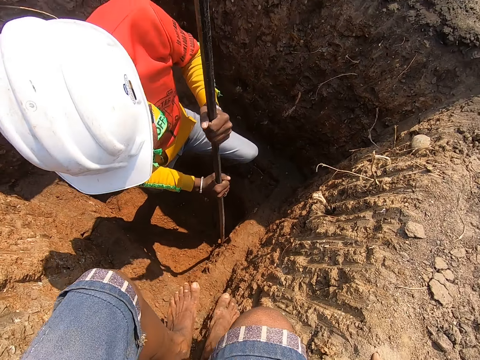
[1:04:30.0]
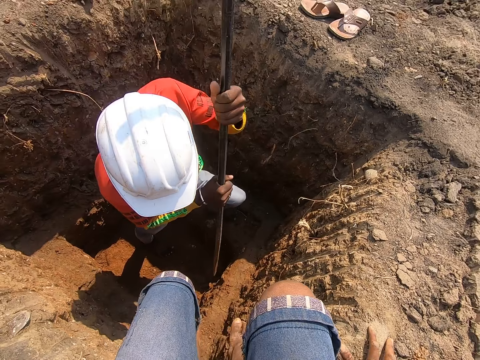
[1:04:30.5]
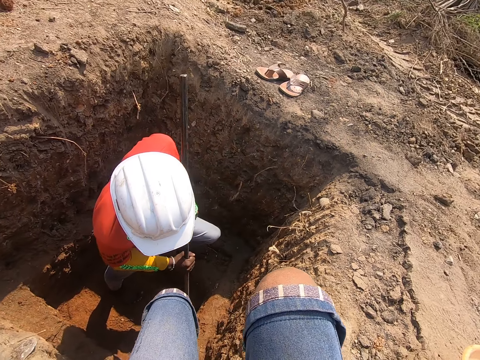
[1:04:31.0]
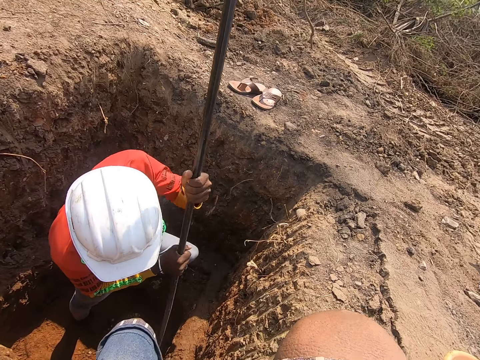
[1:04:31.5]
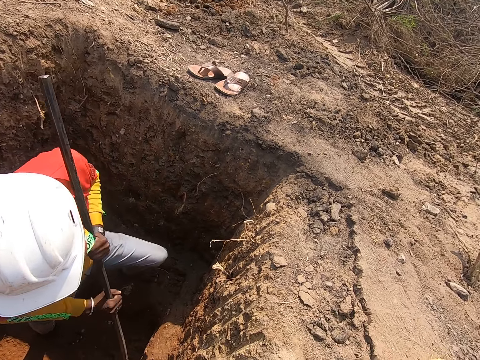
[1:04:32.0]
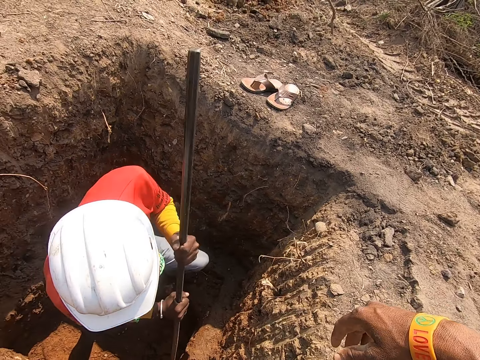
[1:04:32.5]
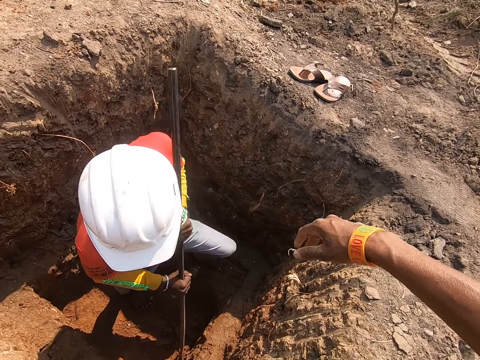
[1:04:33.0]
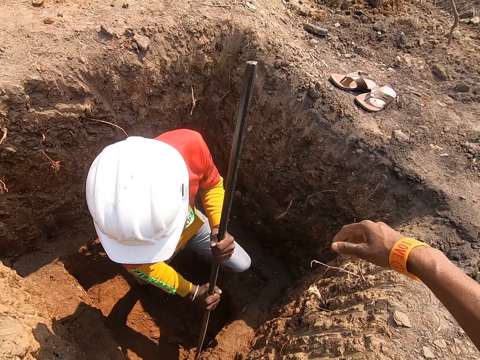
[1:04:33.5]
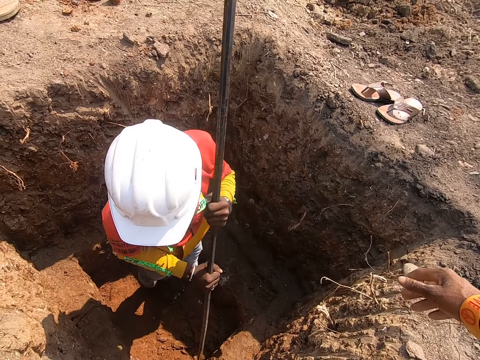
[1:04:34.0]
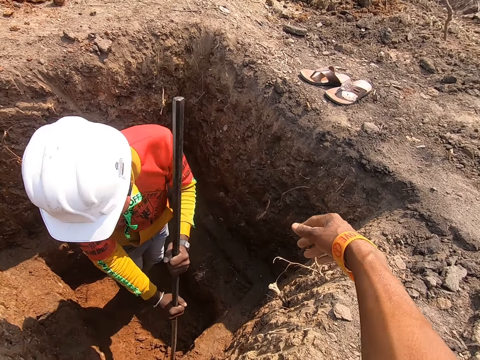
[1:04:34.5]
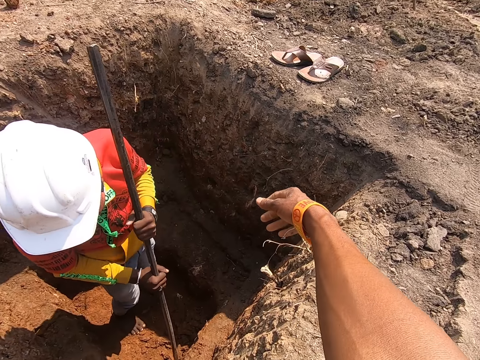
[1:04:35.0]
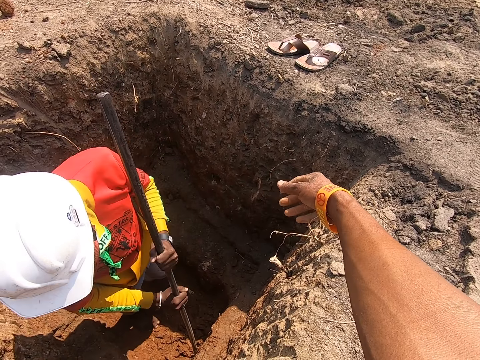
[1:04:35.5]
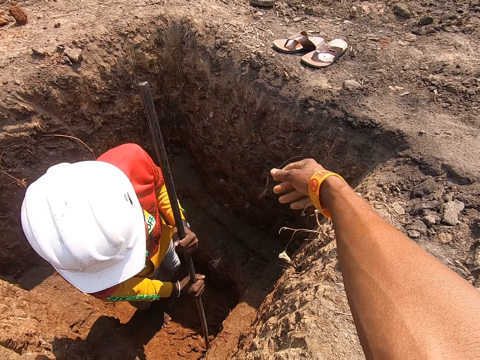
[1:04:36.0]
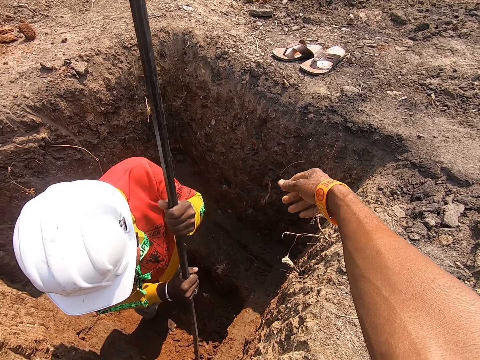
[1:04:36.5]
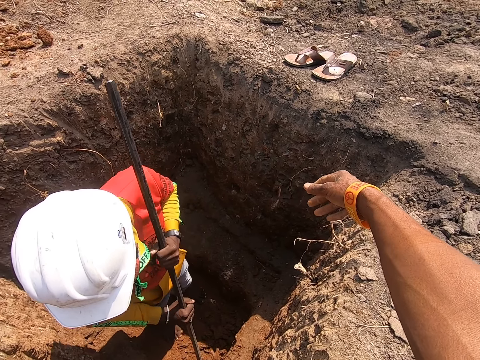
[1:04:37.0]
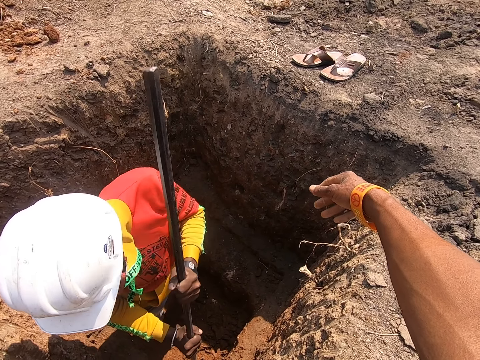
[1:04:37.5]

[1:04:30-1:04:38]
The camera wearer sits up. He bends his leg. He stretches his right hand.

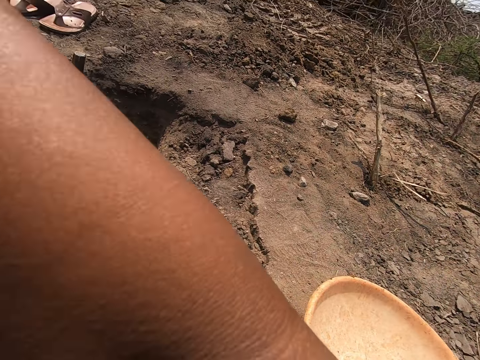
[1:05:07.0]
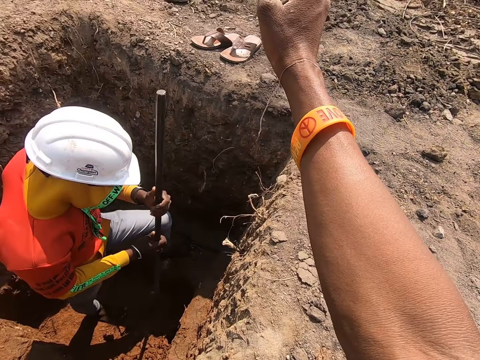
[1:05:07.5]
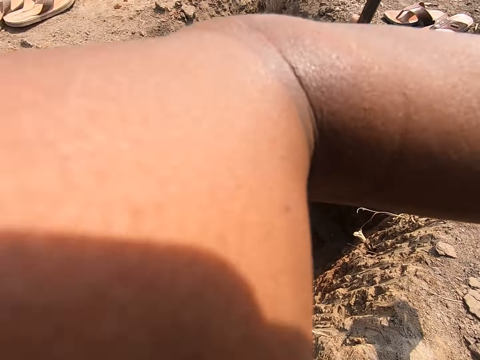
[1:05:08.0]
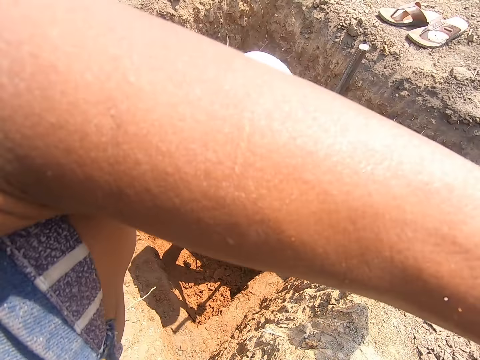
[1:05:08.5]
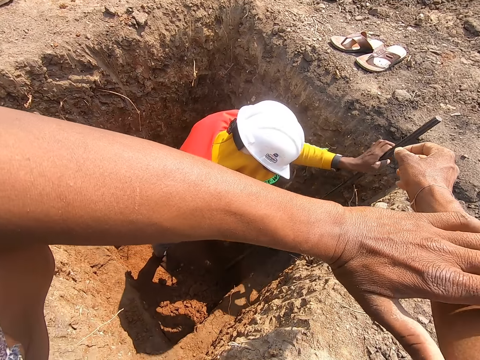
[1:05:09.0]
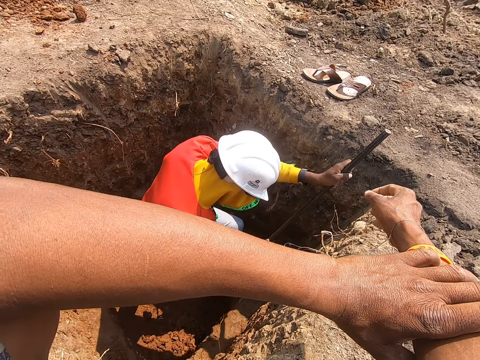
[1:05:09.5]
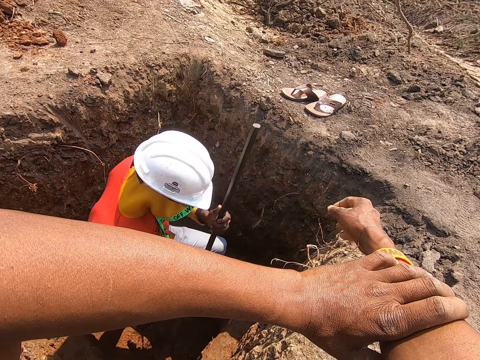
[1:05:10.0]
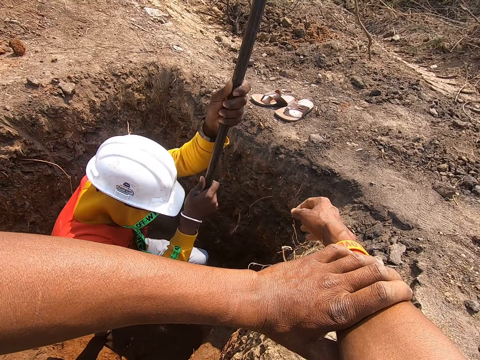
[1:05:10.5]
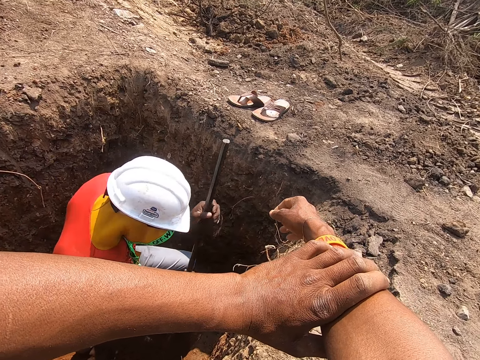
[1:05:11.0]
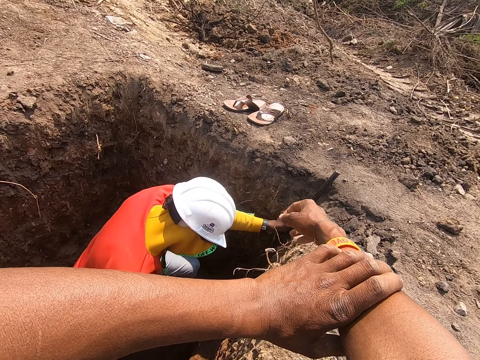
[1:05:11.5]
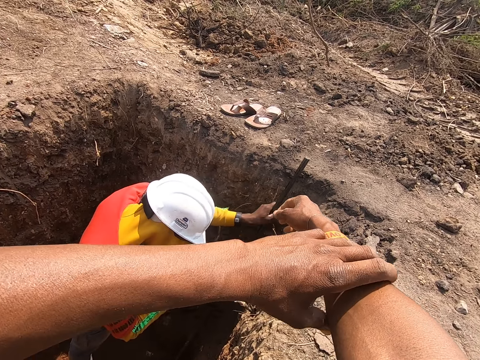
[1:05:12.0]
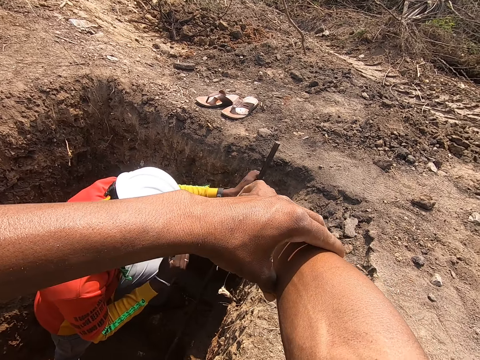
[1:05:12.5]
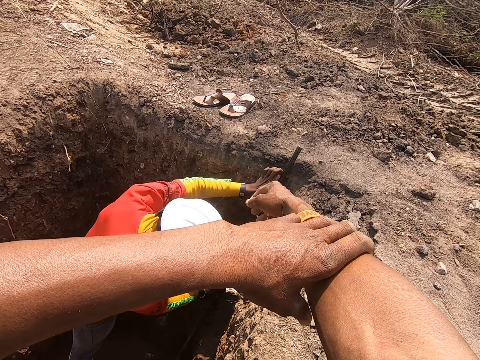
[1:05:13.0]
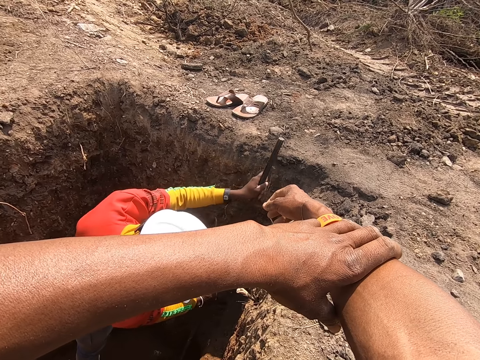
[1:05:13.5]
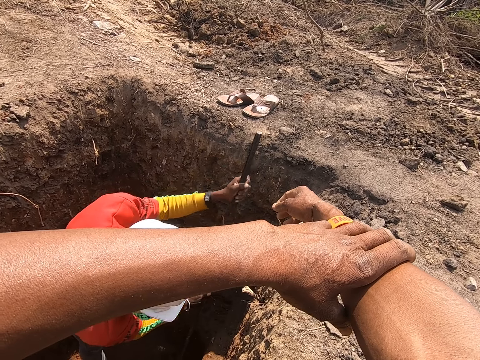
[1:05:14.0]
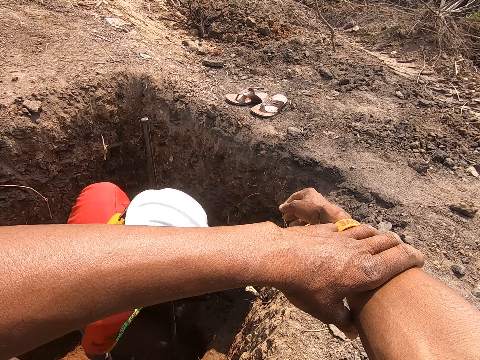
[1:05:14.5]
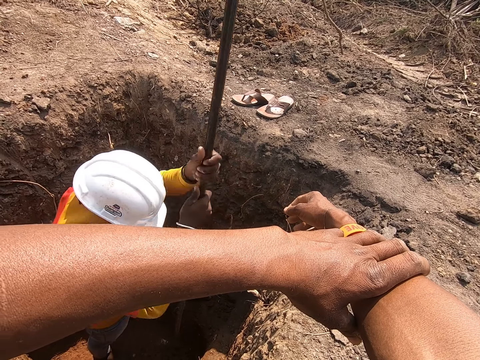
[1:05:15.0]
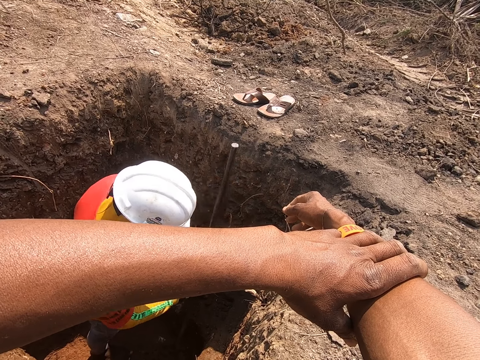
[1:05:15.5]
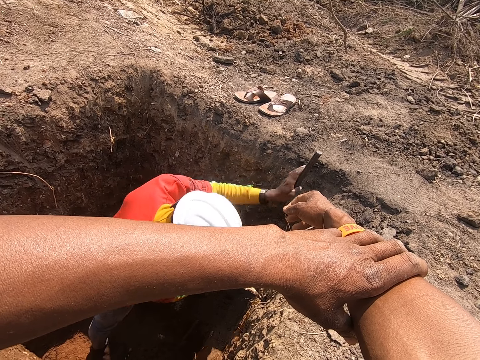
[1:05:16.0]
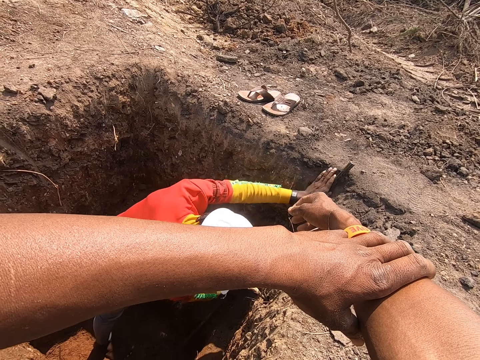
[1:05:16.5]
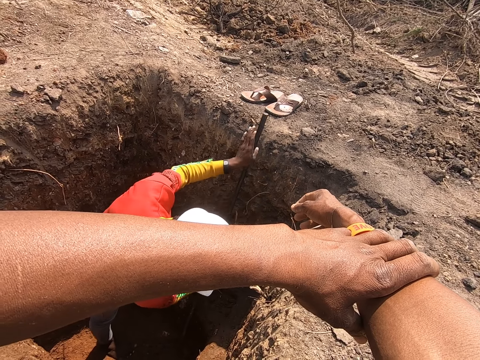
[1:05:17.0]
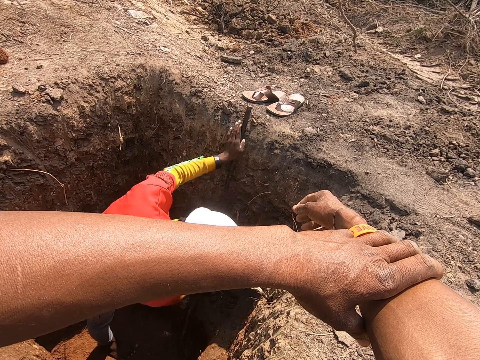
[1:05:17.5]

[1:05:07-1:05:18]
The camera wearer moves their hands. They hold their hands together. The man holds the iron rod with his left hand. The man adjusts a helmet on his head with his right hand. The man holds the iron rod with both hands.

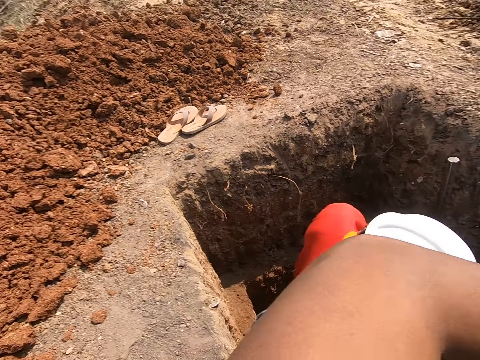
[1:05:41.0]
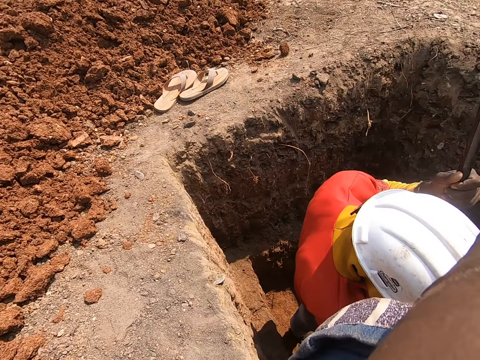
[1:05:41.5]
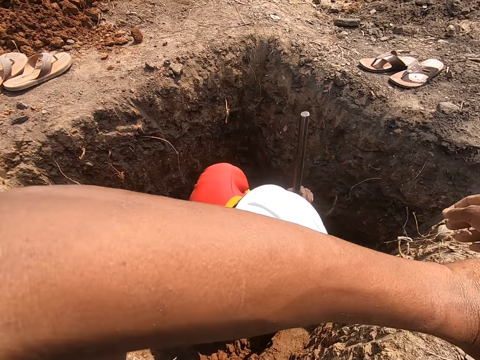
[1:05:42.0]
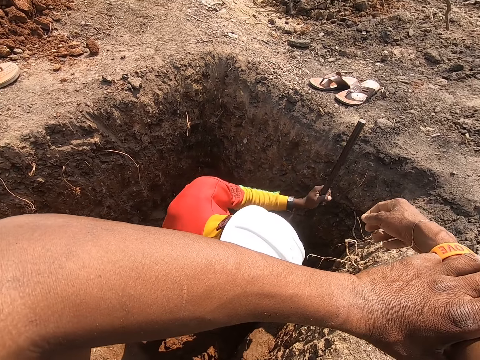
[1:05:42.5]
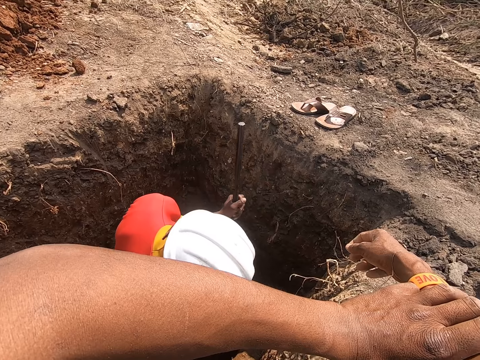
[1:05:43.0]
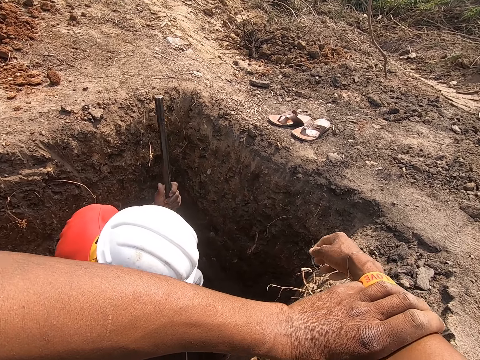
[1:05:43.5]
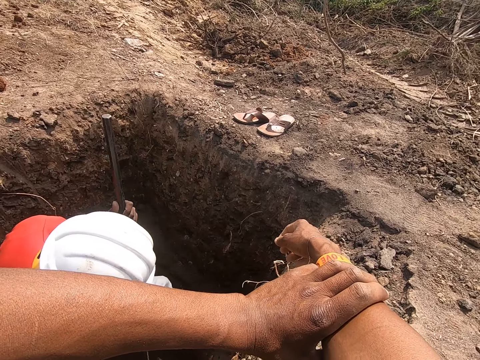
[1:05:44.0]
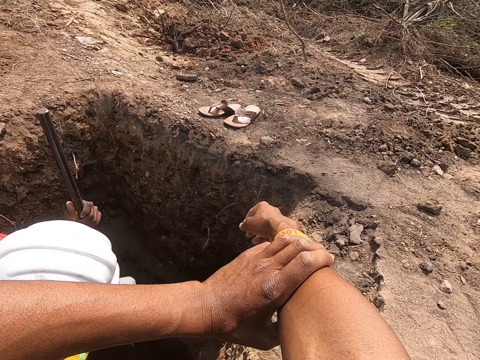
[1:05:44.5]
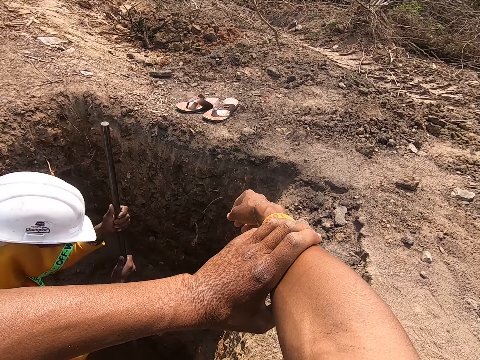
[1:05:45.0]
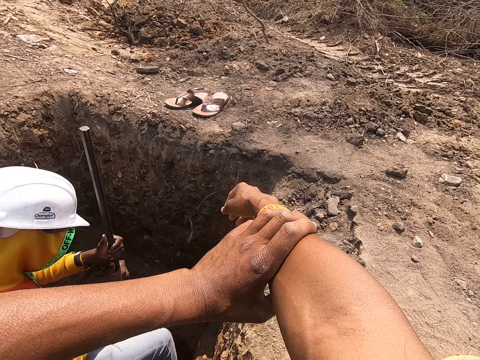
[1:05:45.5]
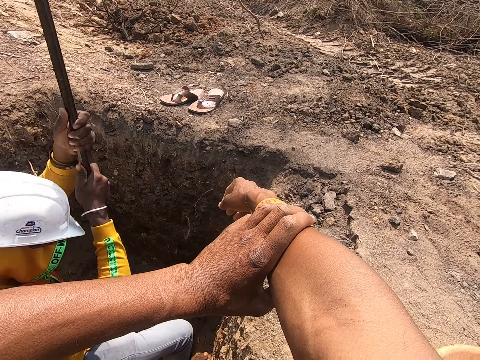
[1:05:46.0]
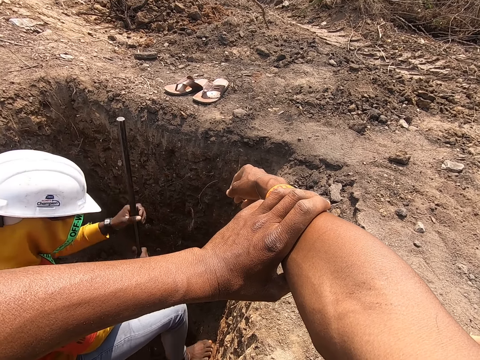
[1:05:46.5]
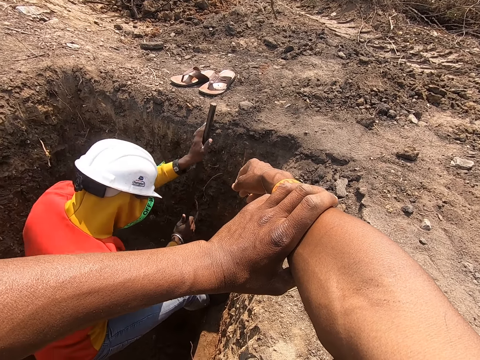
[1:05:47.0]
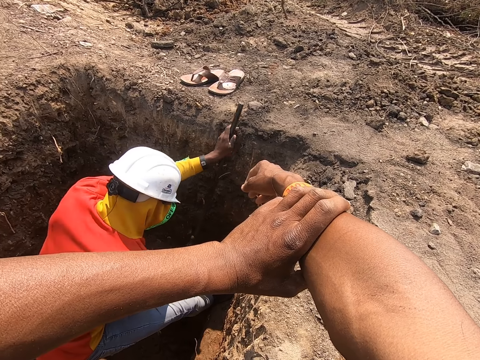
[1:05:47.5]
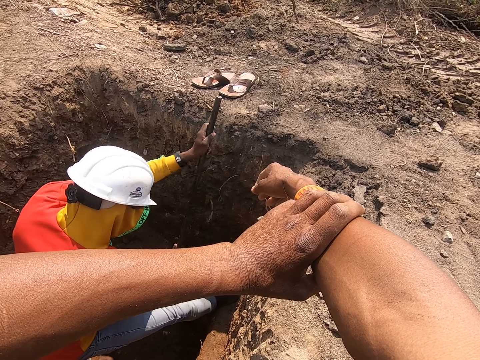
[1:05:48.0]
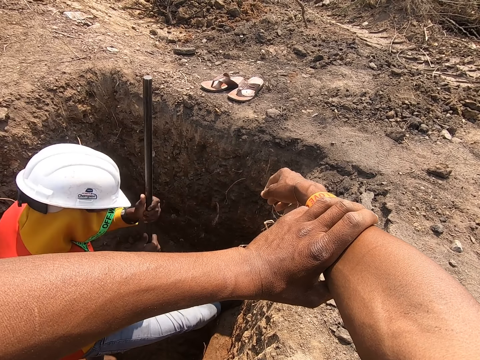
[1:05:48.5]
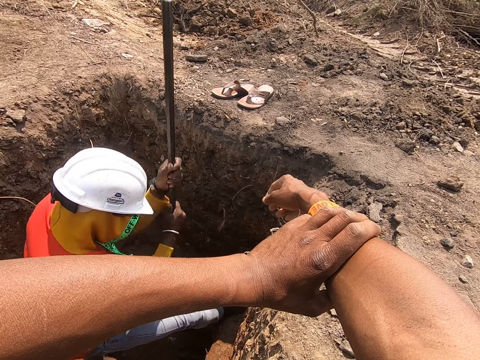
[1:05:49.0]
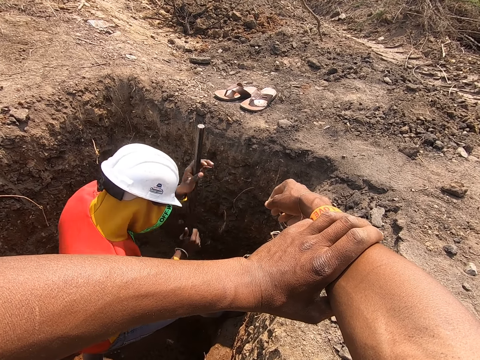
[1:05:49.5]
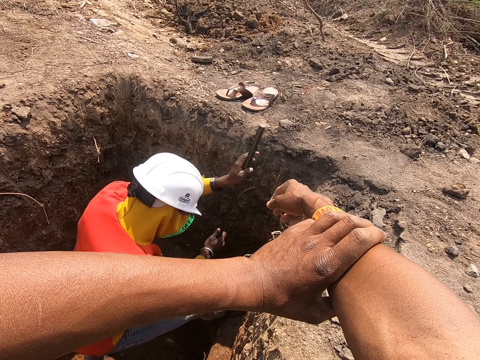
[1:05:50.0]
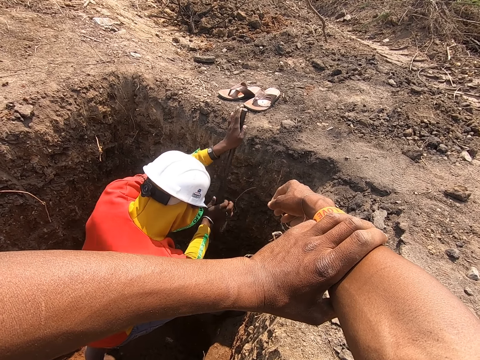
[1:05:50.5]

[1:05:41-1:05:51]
The camera wearer looks around. The man raises his right leg in the pit. The man digs the pit with the iron rod in both hands.
